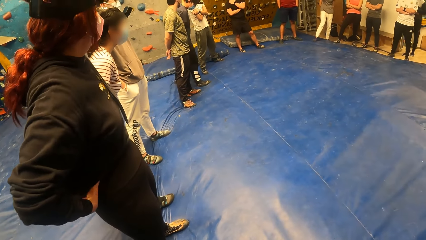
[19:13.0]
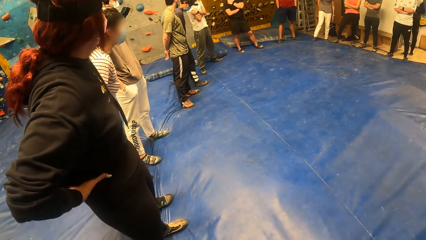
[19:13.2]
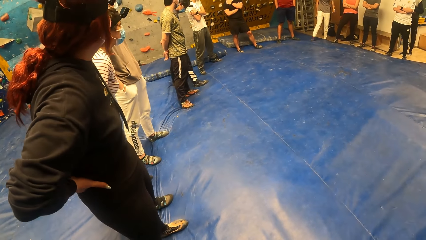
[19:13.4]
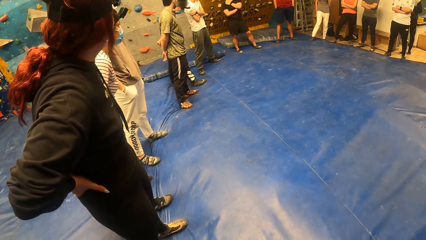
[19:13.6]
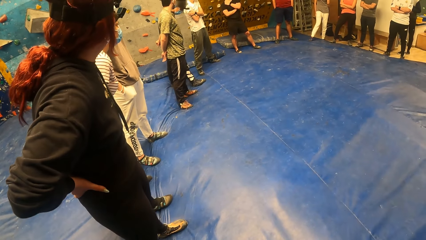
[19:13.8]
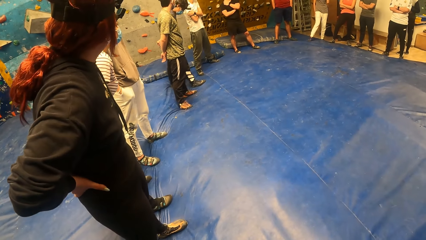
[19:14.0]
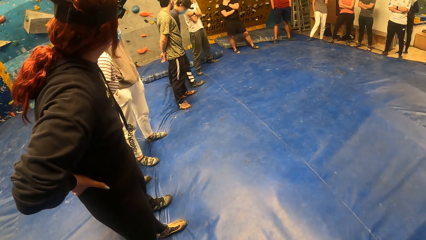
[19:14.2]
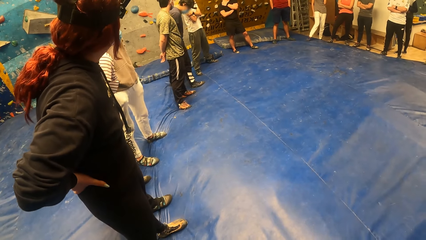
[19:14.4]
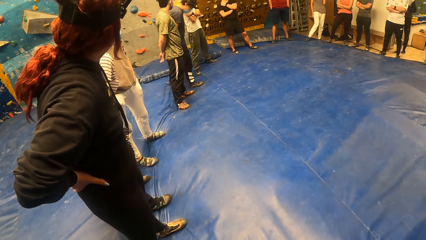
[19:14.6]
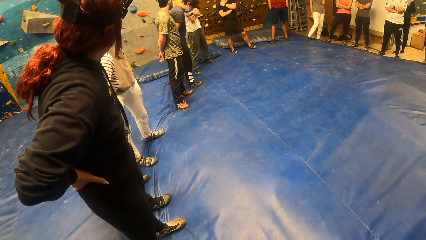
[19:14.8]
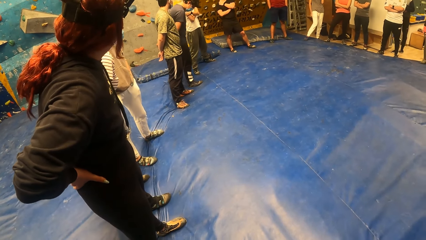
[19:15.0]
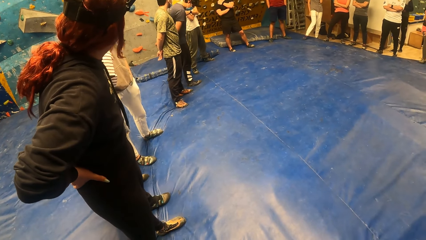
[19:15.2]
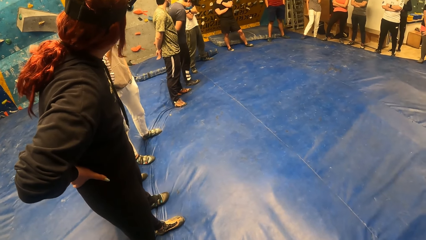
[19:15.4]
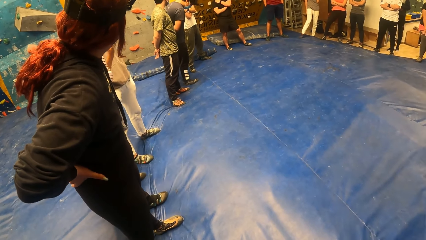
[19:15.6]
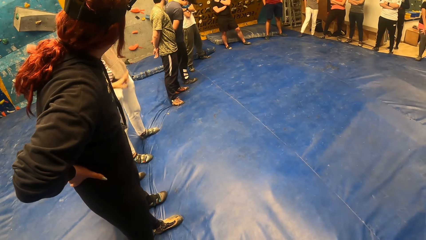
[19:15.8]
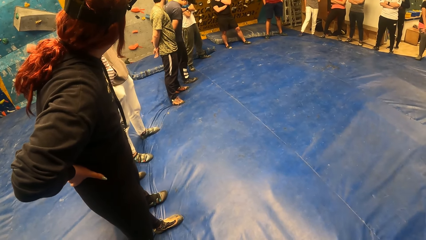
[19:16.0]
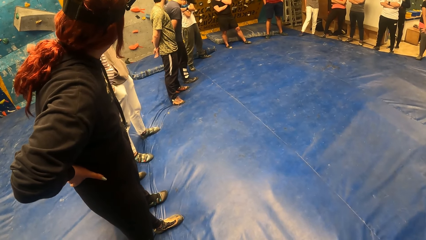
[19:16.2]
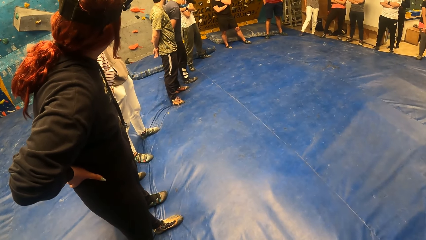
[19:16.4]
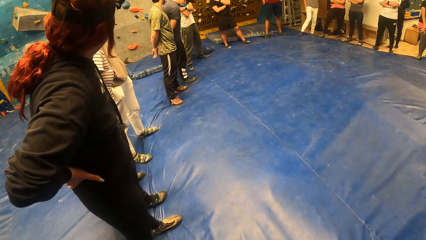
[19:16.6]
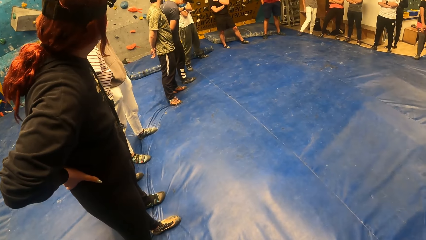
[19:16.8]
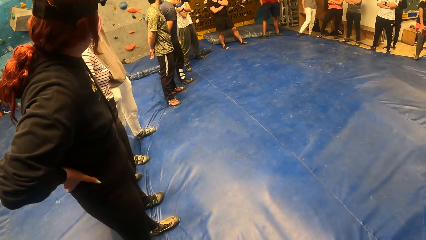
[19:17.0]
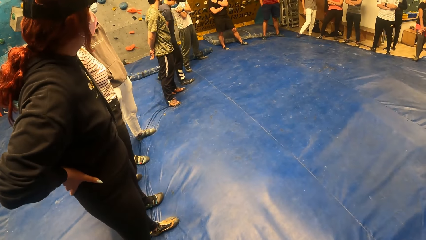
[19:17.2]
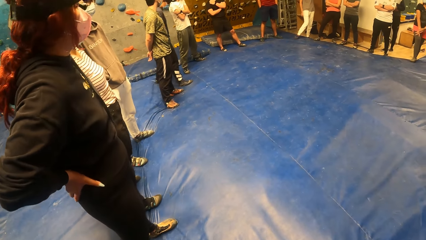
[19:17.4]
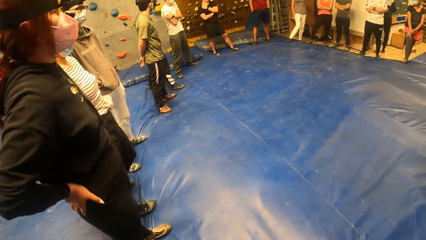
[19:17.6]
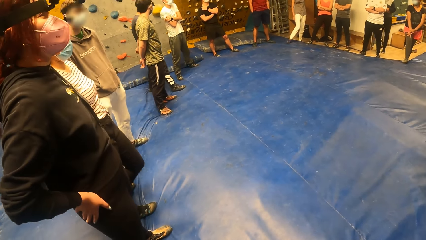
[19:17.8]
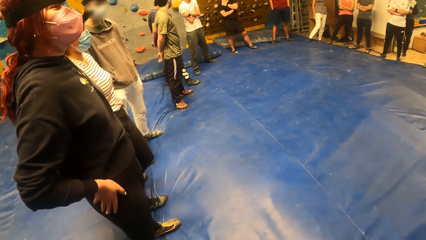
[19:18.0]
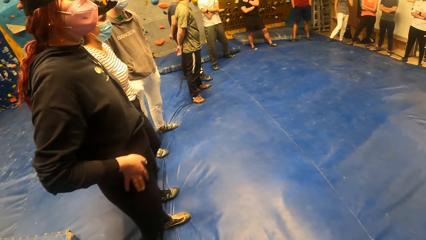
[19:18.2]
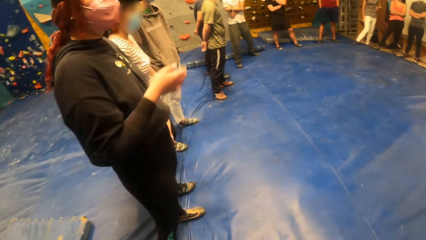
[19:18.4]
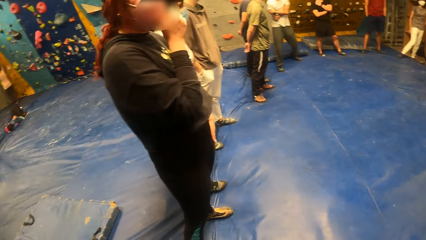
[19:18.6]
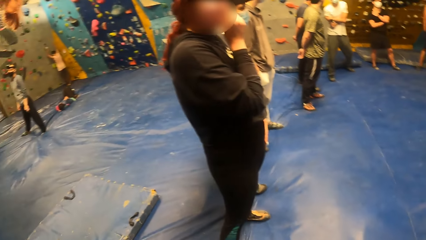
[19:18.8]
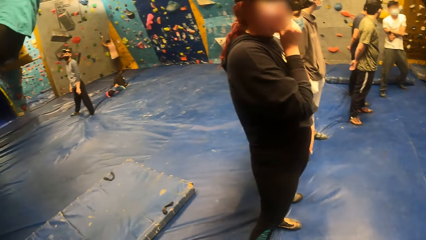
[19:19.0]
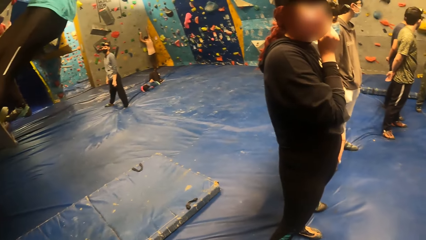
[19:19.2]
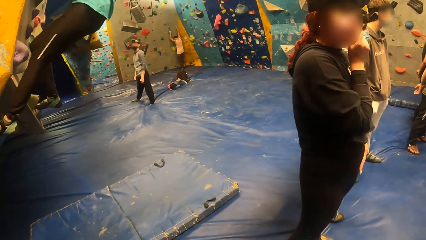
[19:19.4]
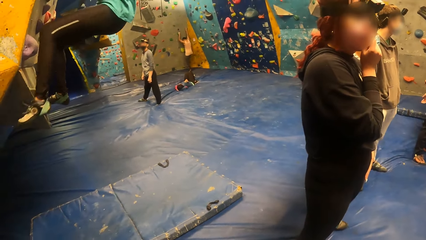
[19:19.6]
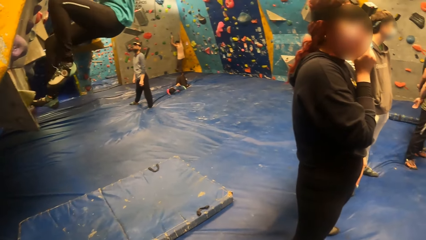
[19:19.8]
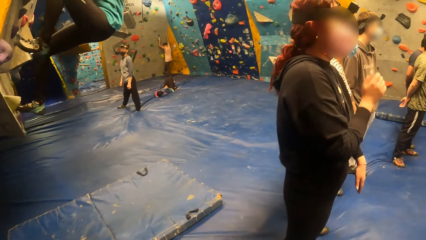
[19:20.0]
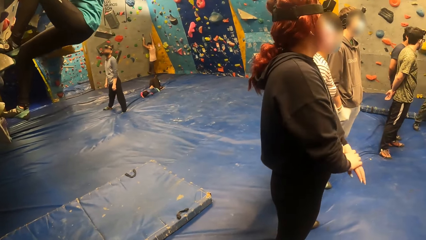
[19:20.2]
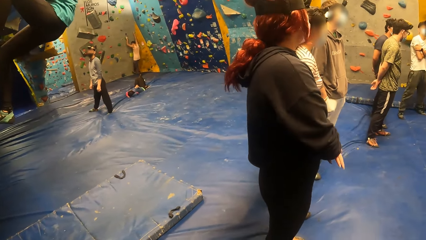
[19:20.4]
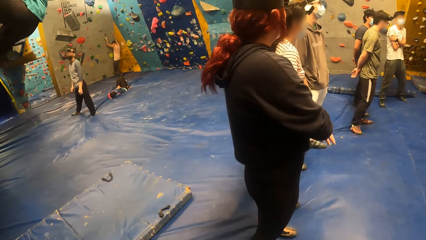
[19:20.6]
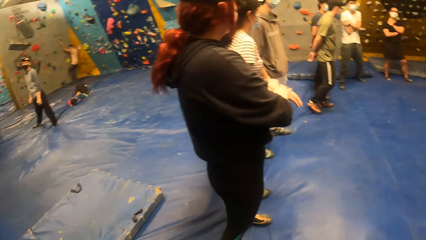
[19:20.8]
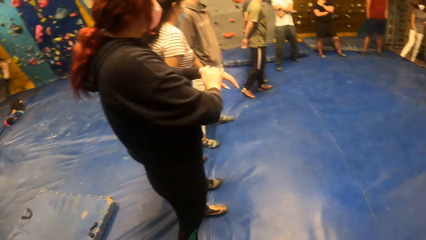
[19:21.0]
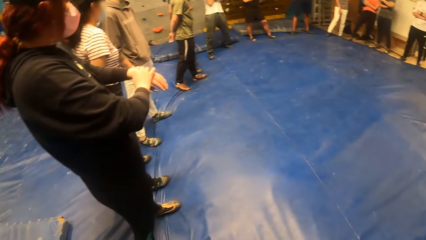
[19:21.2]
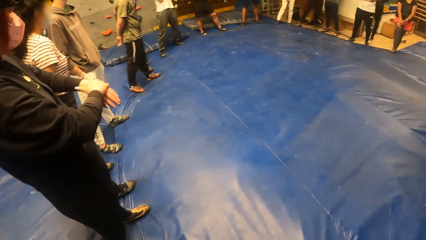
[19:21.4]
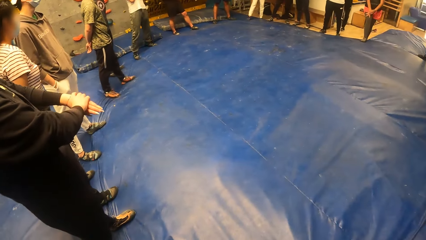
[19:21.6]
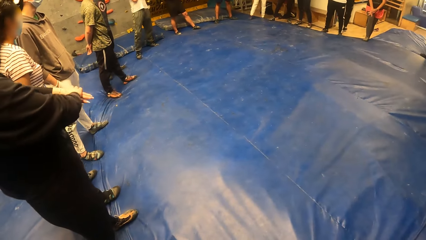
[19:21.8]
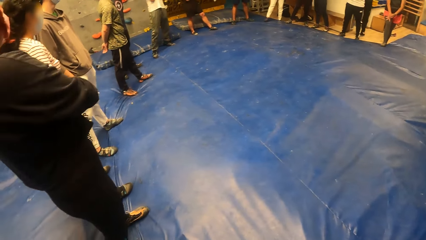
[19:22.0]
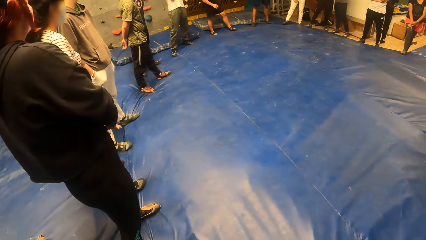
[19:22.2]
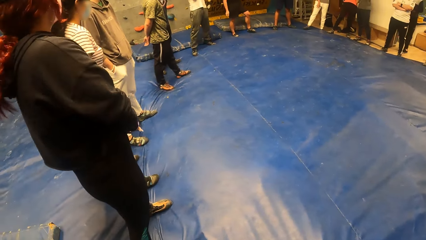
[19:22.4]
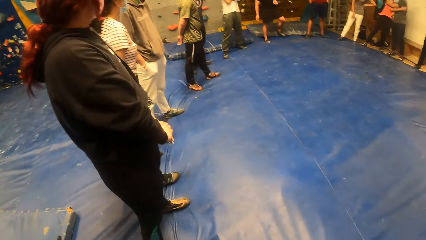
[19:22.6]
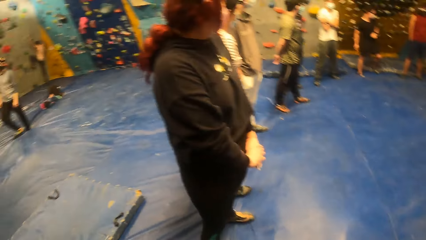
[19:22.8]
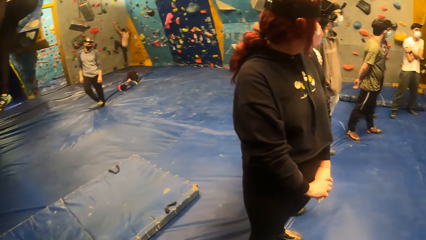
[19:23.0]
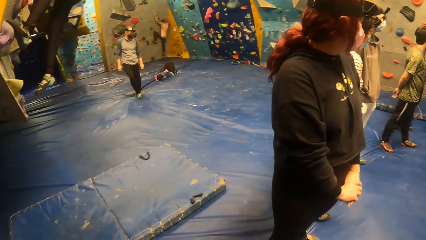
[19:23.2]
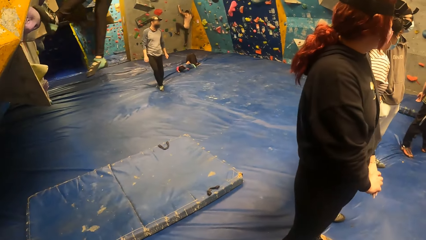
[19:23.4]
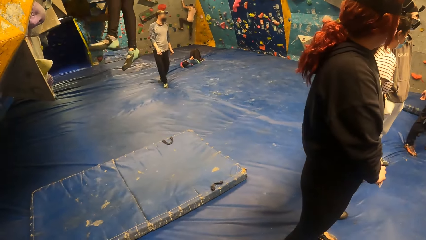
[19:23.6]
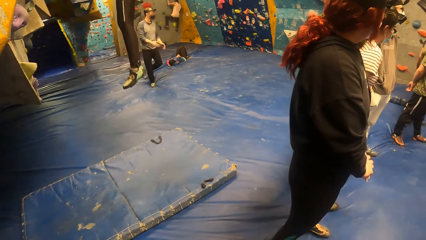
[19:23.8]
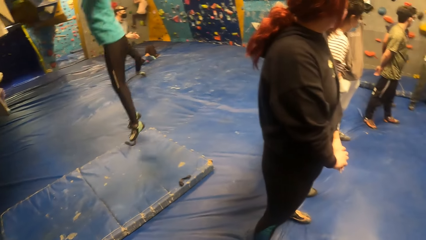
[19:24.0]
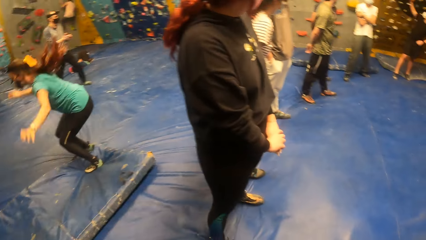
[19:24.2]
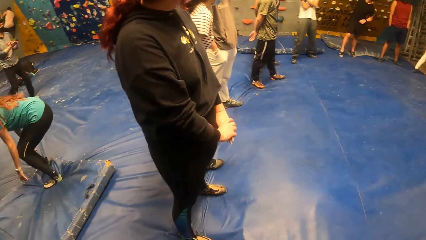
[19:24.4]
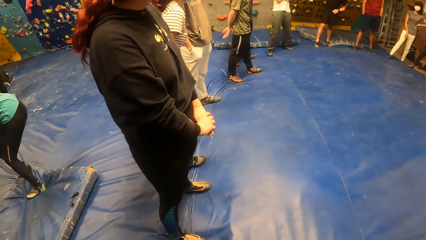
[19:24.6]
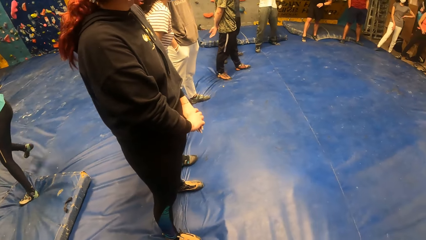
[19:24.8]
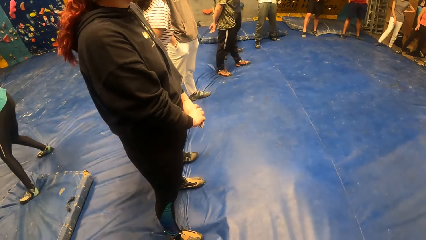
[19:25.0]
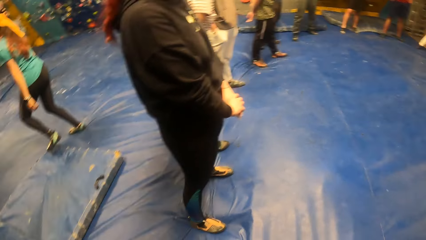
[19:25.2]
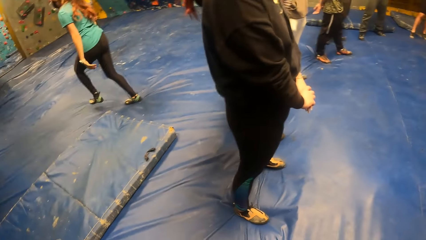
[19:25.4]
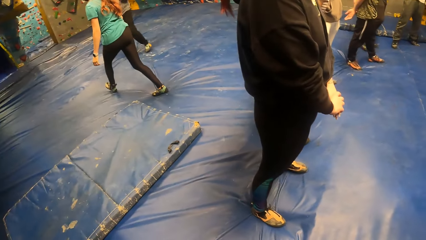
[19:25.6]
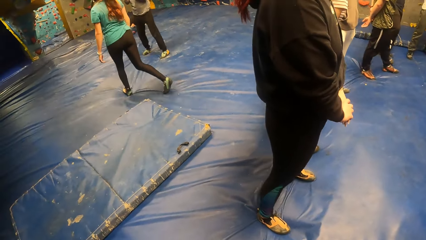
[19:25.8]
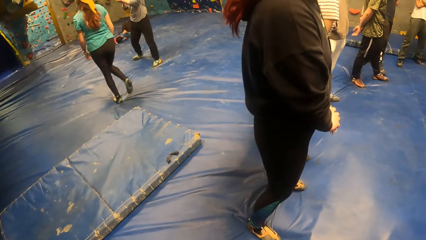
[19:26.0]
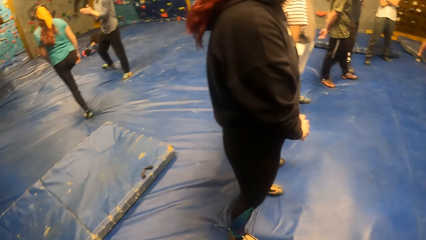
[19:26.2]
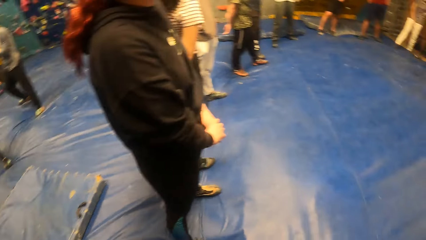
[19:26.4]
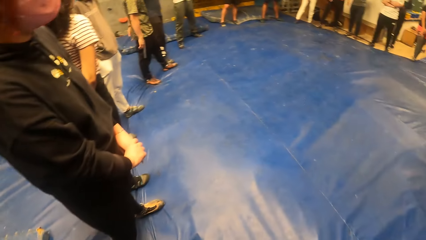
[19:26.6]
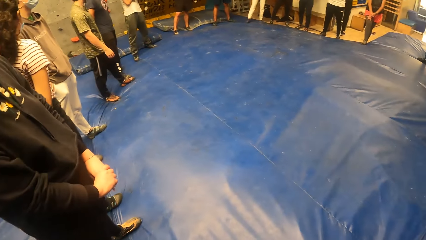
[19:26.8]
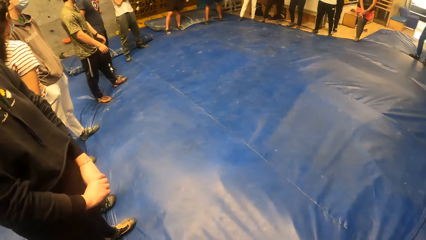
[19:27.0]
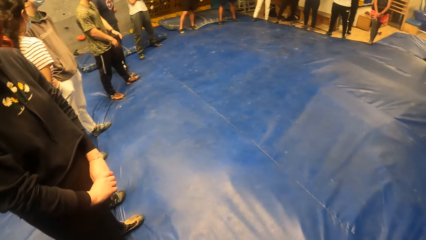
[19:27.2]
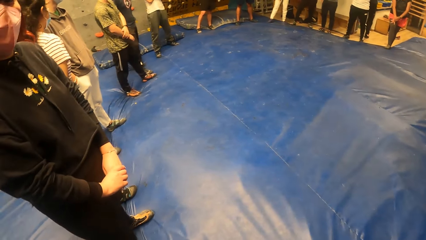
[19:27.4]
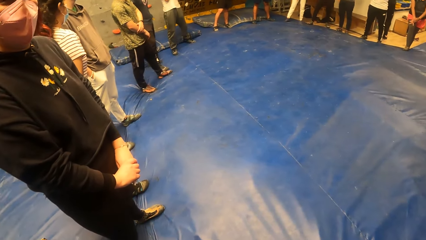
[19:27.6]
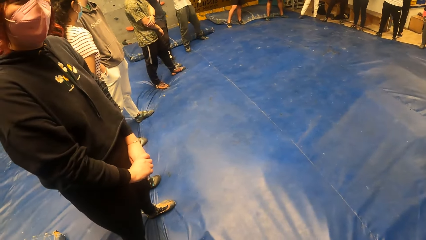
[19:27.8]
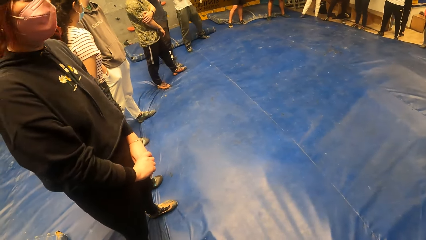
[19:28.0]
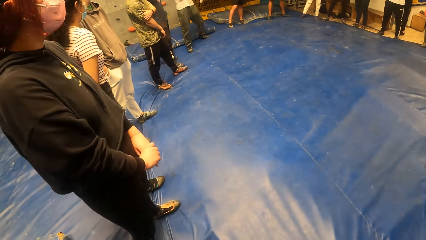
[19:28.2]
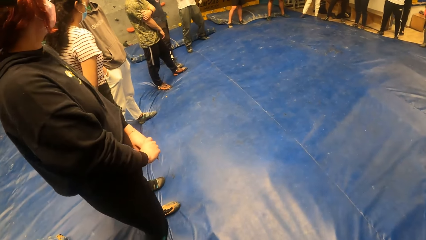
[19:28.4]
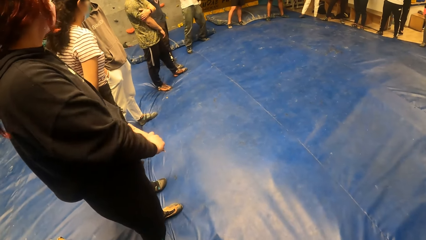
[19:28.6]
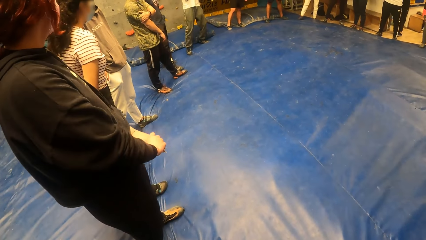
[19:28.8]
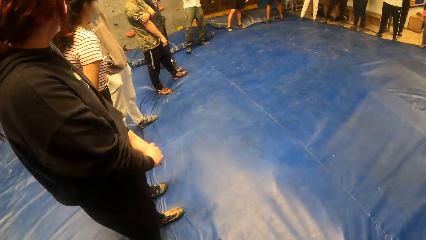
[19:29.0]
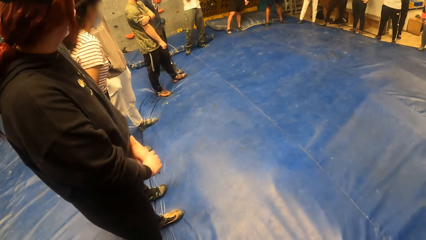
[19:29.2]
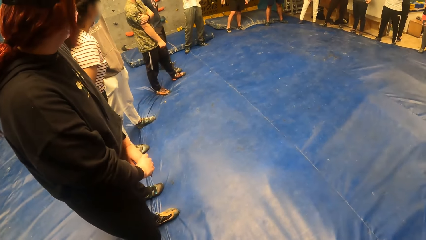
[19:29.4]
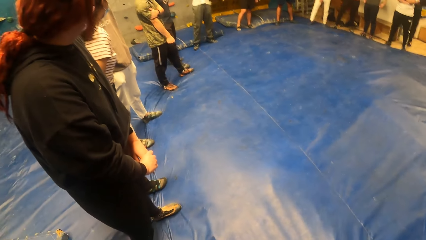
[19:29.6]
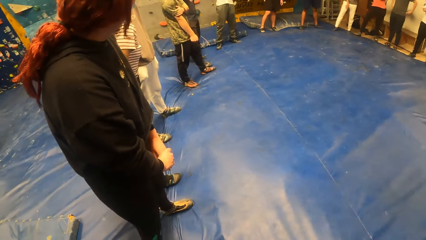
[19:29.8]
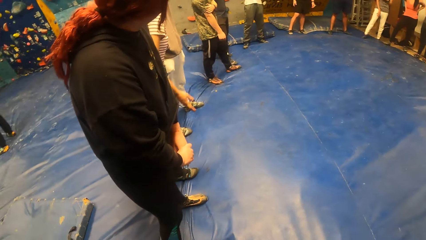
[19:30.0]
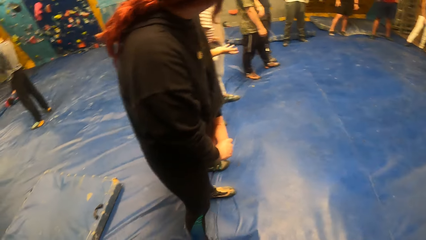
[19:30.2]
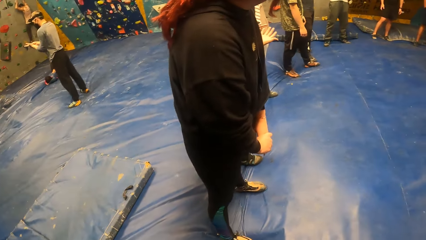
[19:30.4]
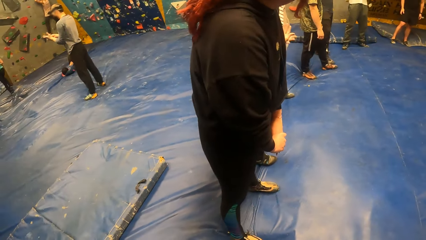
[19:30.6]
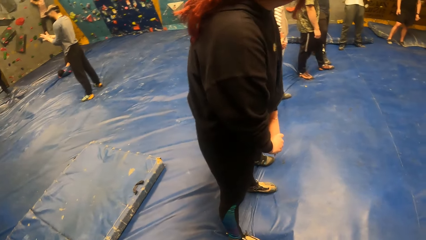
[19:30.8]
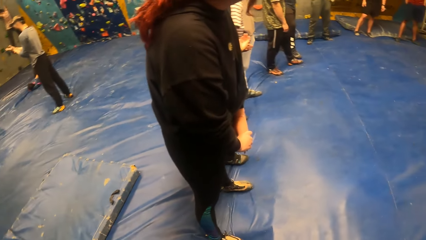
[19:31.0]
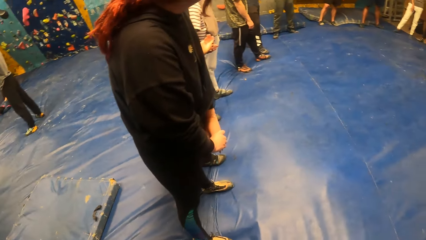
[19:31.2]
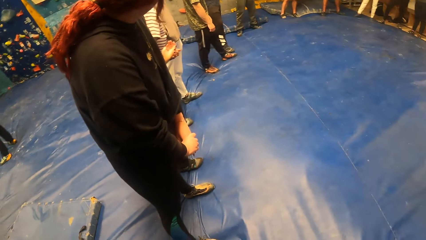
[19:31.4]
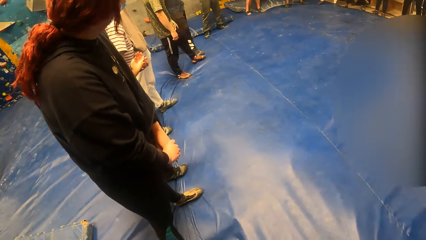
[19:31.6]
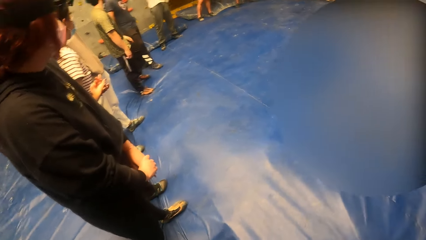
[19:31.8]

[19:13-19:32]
A woman holds the waist. The woman adjusts a mask on her face with her right hand and raises her right hand. The camera wearer looks around. Another girl jumps from a rock wall onto a mattress.
